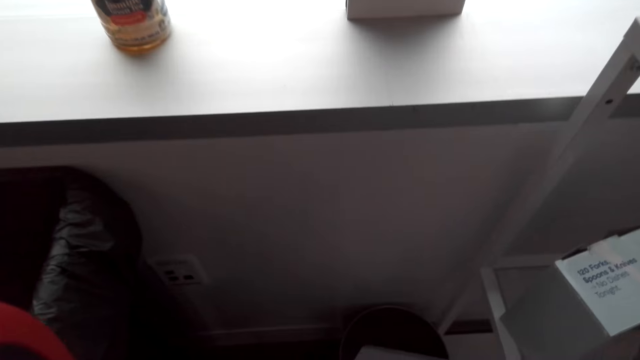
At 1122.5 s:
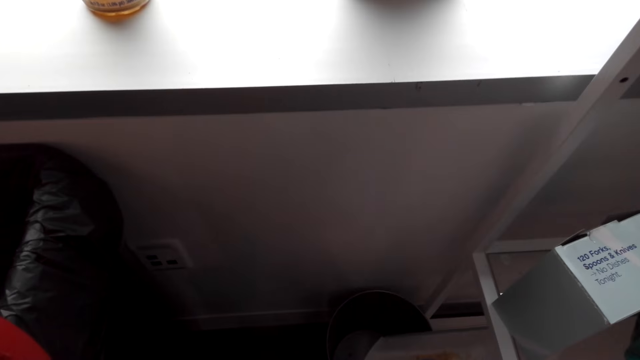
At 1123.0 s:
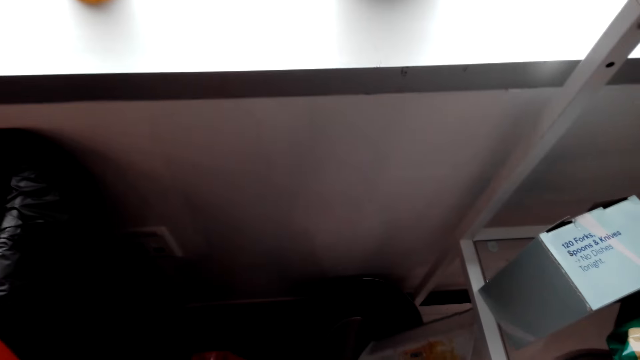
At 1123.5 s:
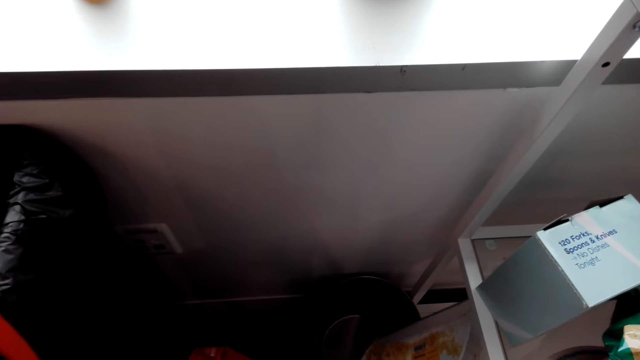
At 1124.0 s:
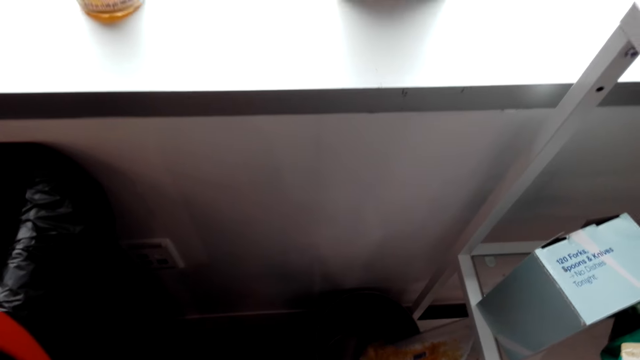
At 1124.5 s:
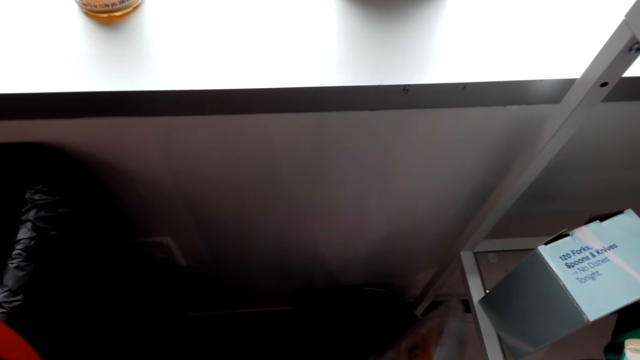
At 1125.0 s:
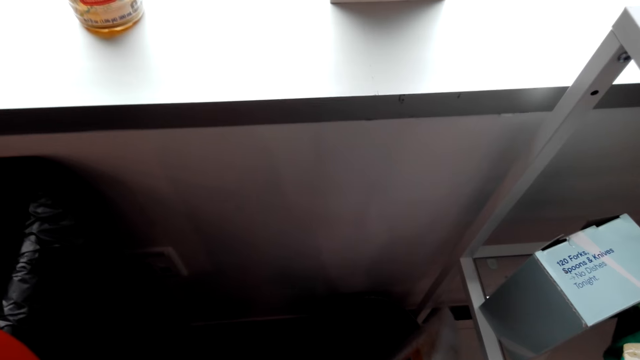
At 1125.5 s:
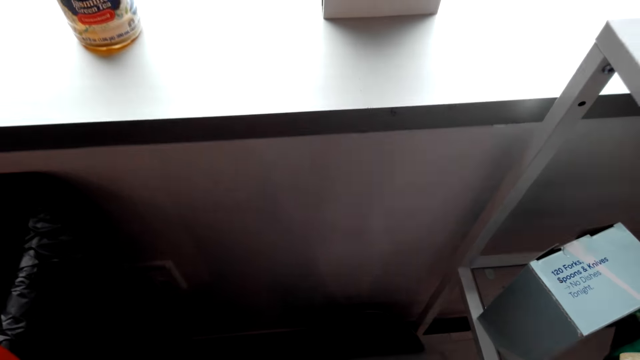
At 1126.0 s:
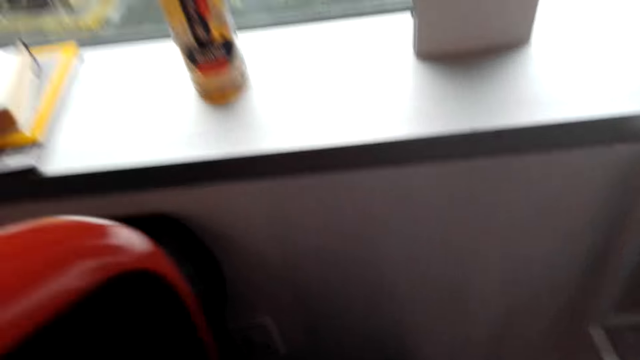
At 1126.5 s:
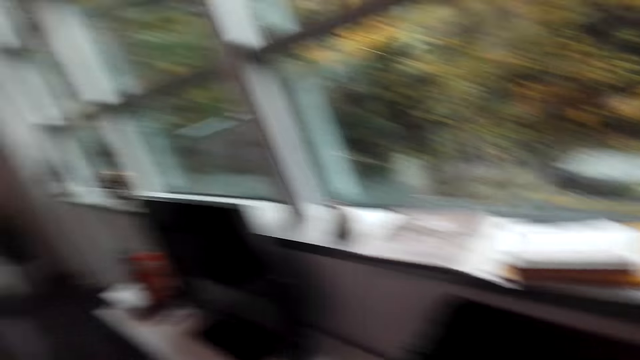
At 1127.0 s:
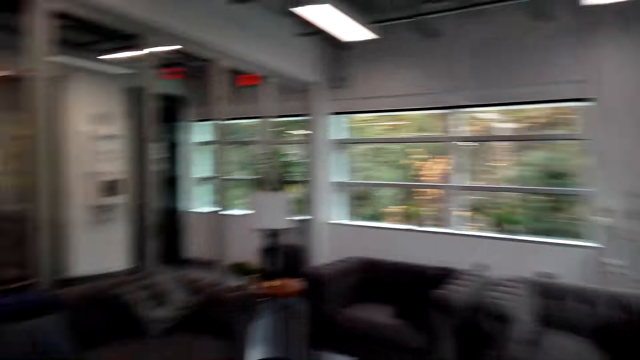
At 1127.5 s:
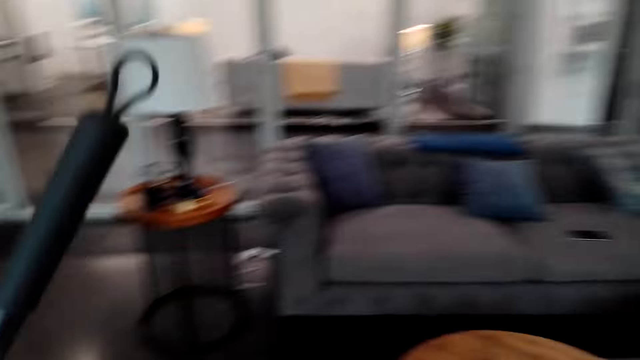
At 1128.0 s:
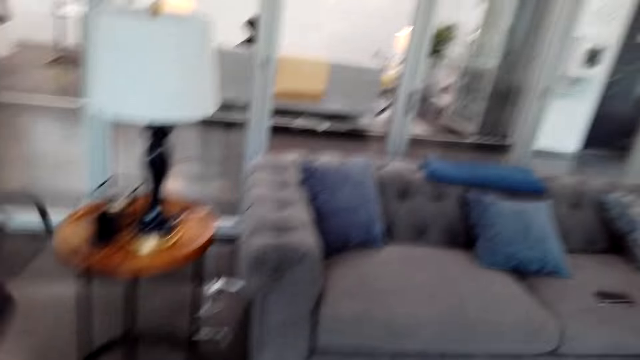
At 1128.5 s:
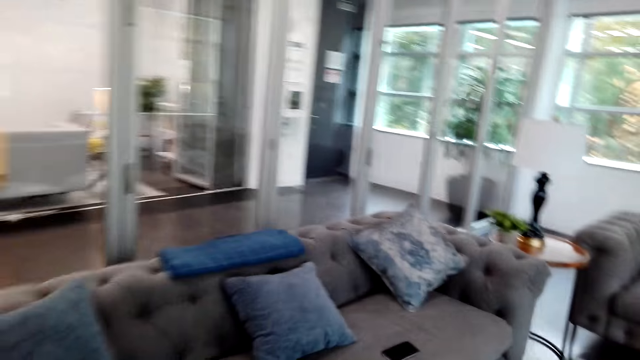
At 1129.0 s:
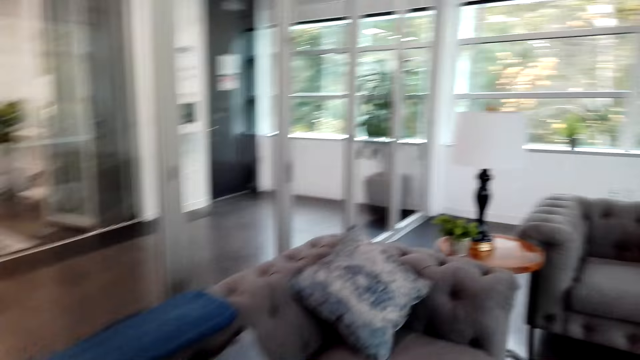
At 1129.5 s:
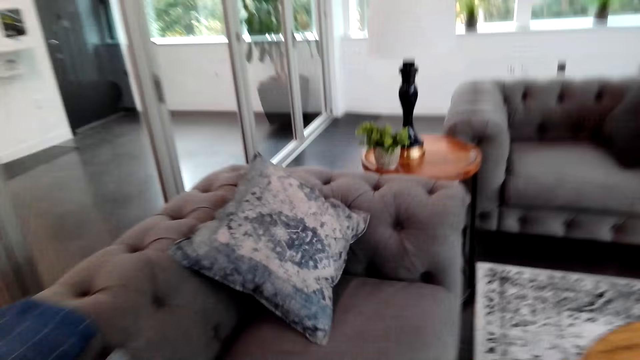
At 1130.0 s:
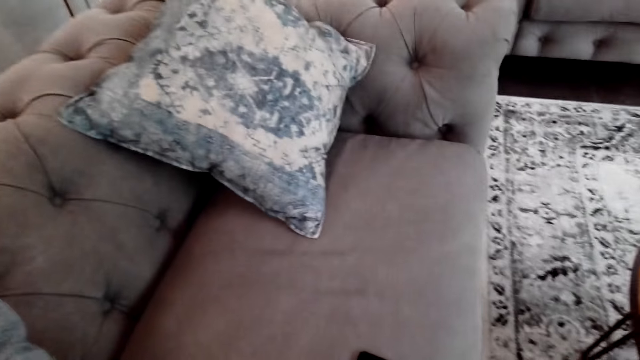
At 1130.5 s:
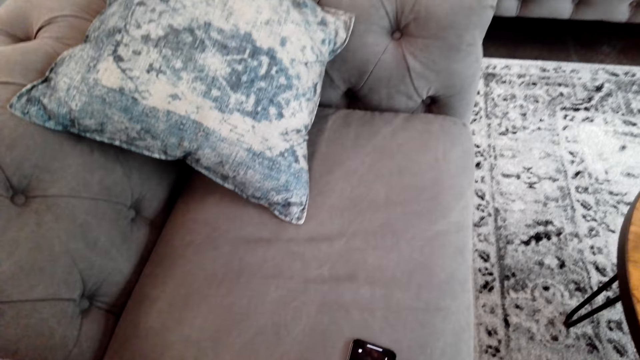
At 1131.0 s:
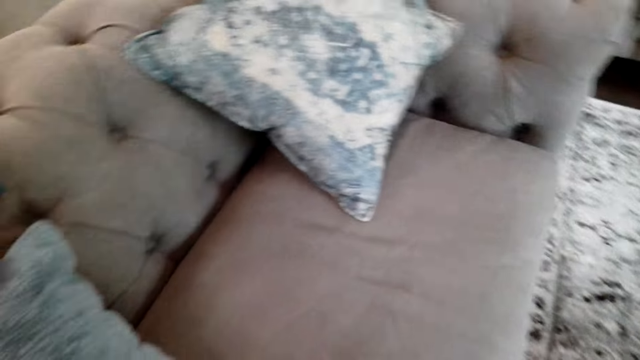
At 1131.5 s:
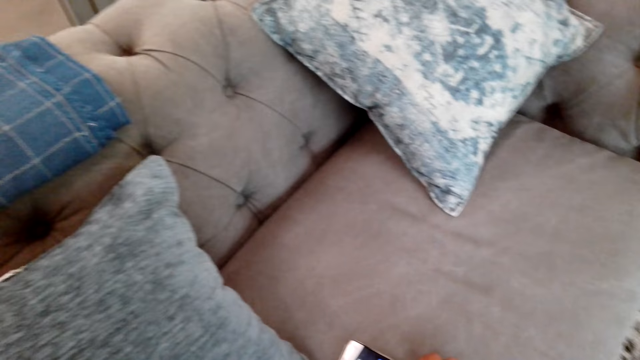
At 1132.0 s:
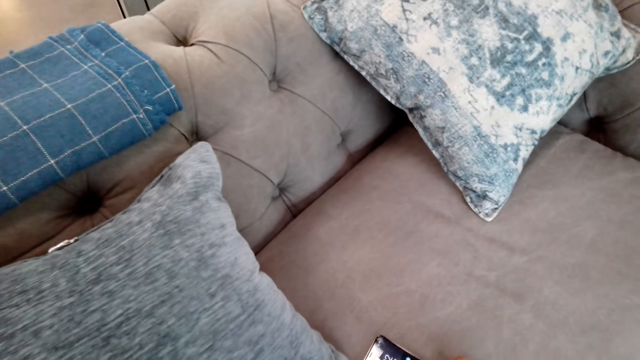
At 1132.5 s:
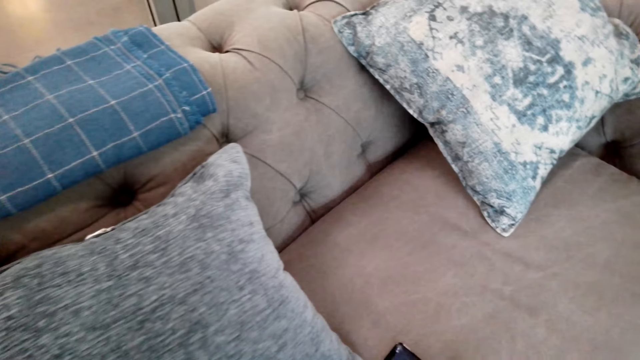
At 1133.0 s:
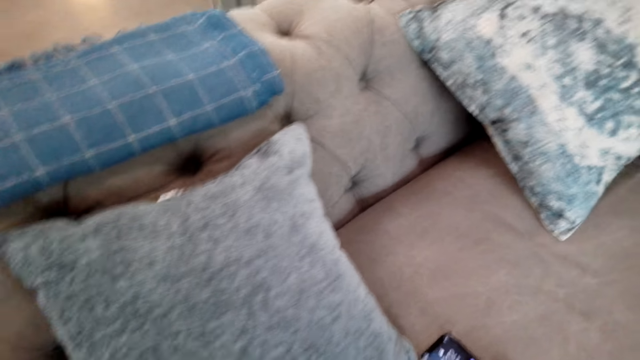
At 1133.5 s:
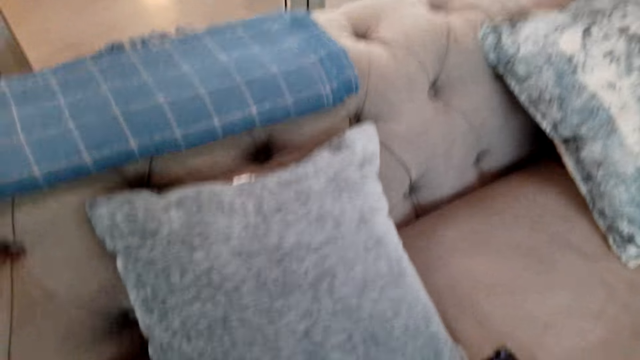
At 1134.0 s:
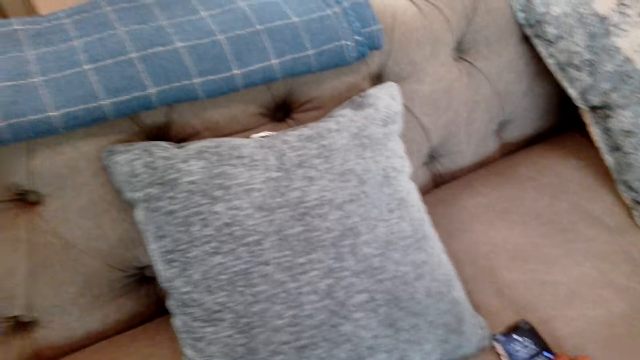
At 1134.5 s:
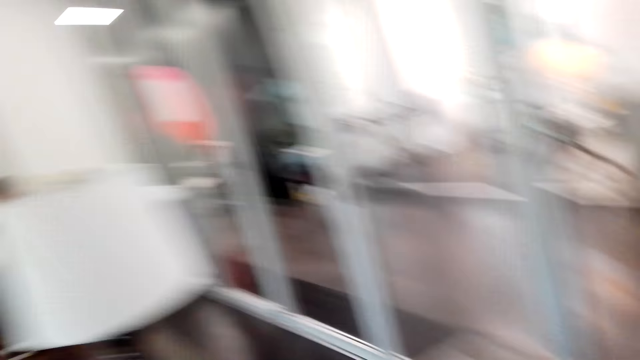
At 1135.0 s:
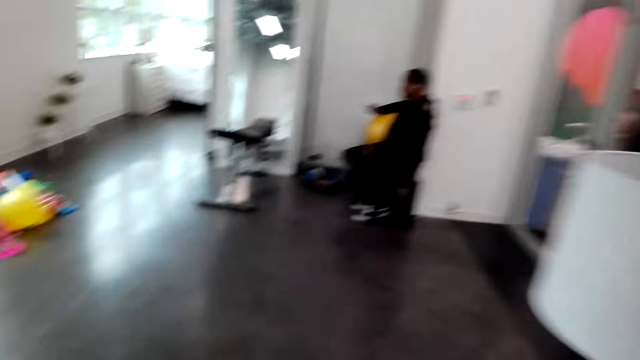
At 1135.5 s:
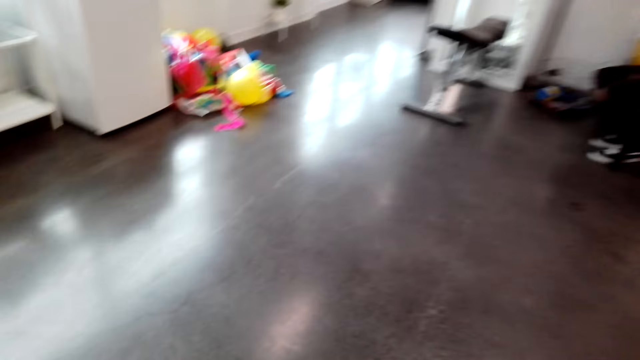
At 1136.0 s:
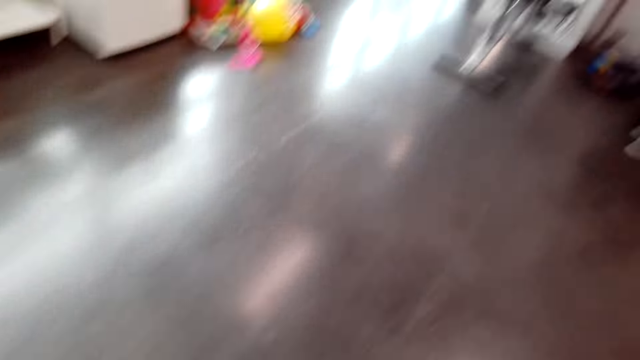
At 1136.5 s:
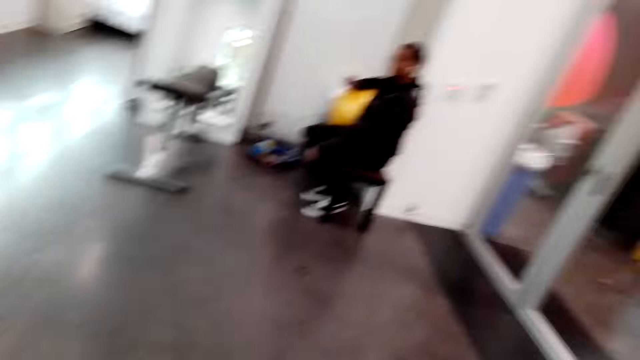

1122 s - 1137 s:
The camera wearer pours dirt on the dustbin. They shake the dustpan. They walk around. They look around. They move the broom. They walk around. They hold the brush. They look around. They look at the seat. They pull the phone. They touch the phone. They look around. They hold the phone. They operate the phone. They look around. They walk around.

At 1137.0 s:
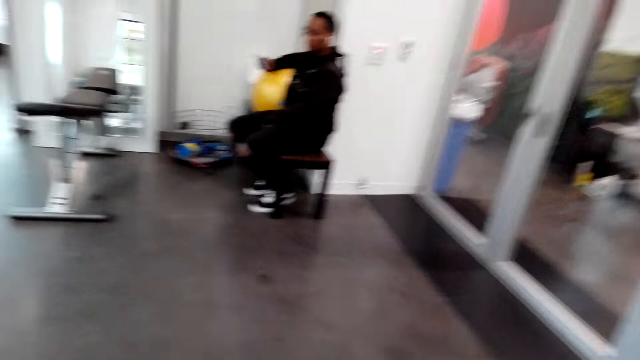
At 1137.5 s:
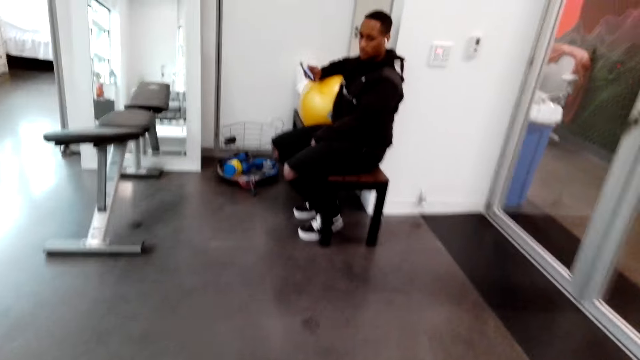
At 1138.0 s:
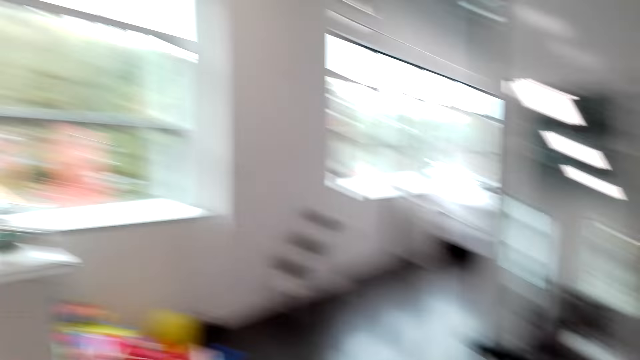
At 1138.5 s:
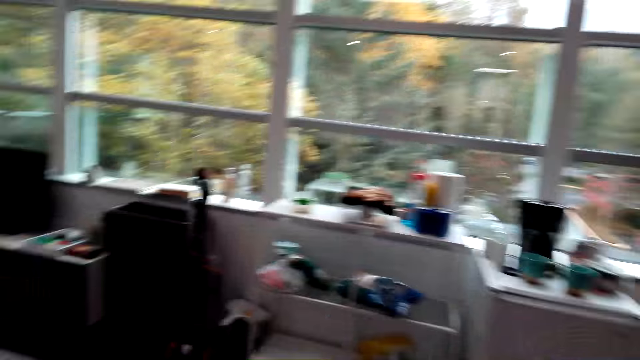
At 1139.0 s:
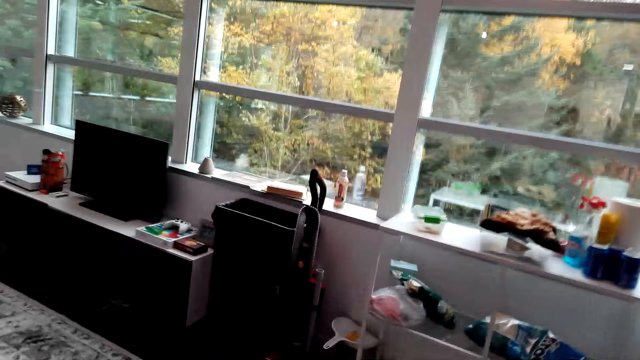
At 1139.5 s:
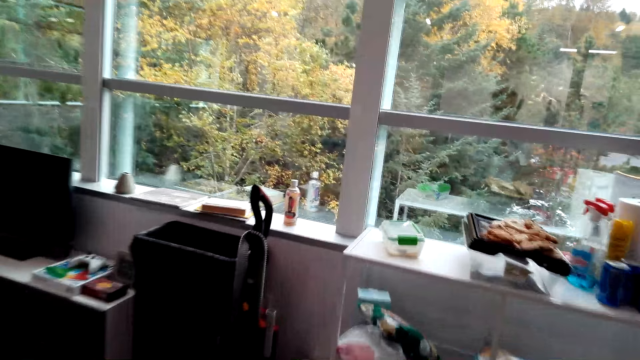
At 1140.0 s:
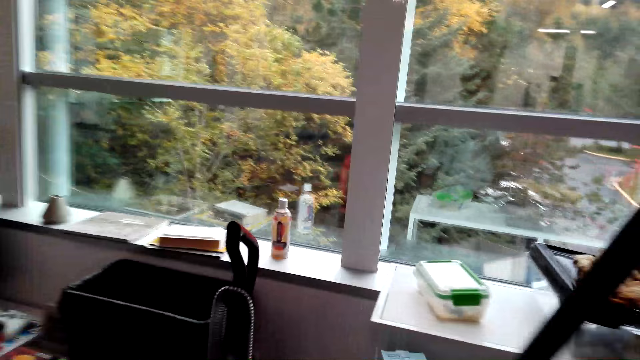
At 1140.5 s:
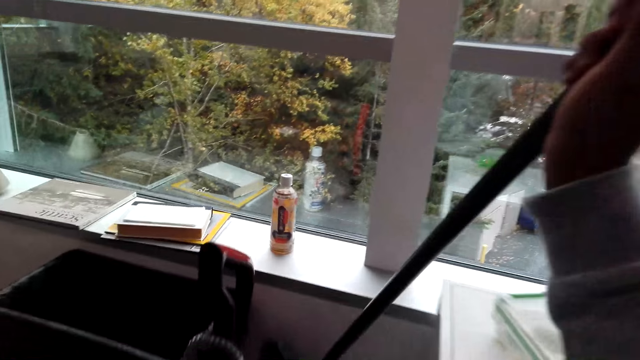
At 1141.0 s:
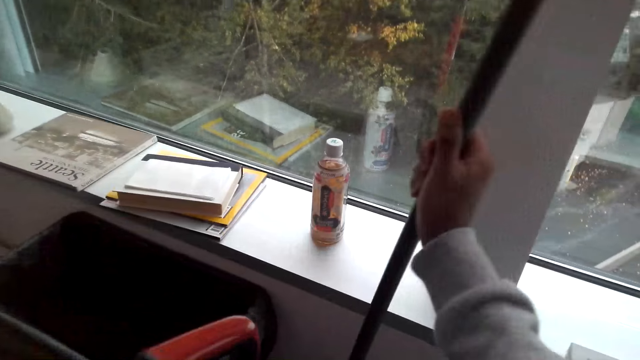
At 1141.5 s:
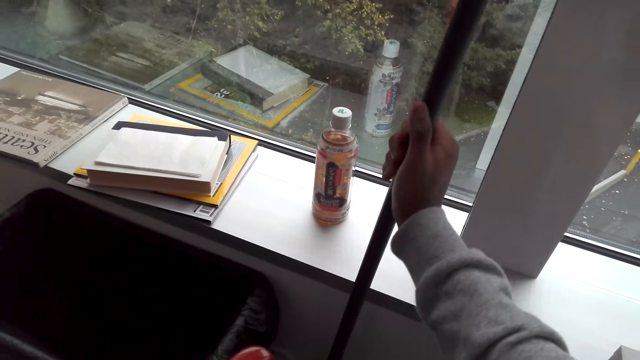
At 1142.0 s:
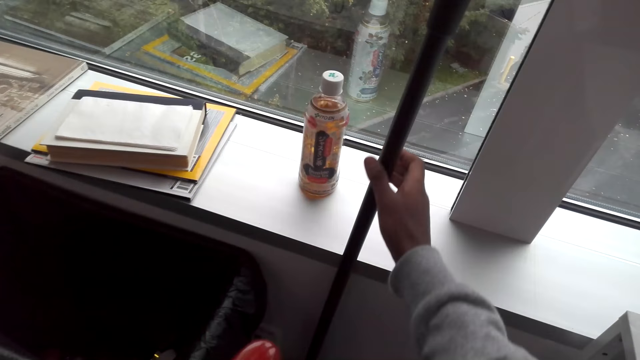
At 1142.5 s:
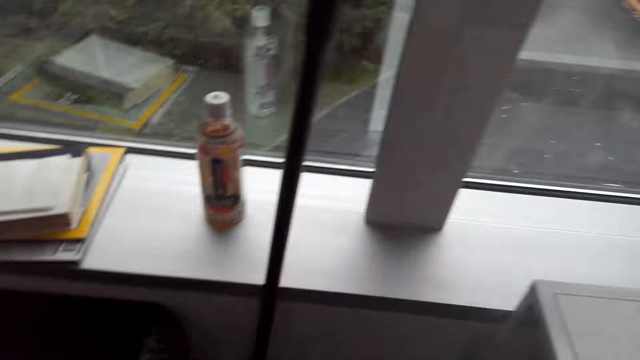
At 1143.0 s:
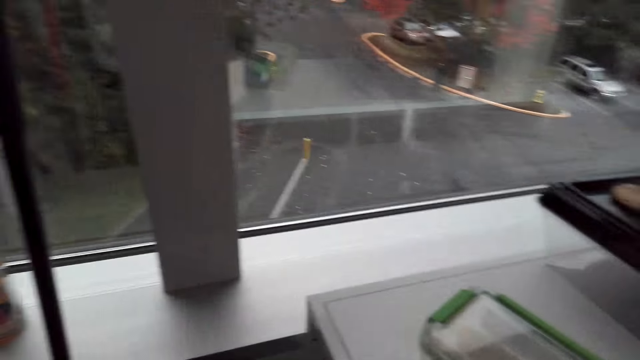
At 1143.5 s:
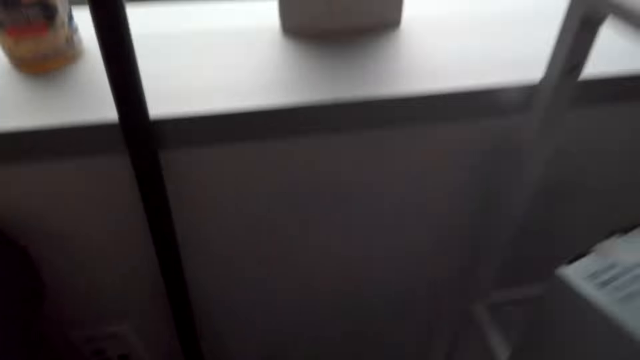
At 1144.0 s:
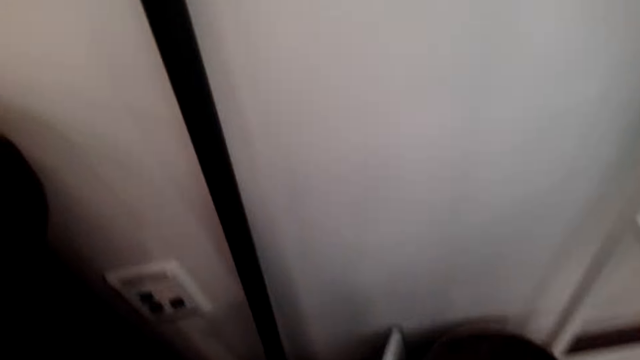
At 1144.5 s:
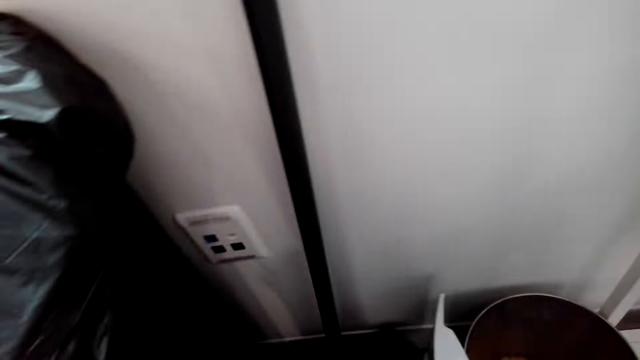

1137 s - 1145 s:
The camera wearer walks around and holds the broom. They lift the broom, place the broom down, pull back the right hand, and look around.
